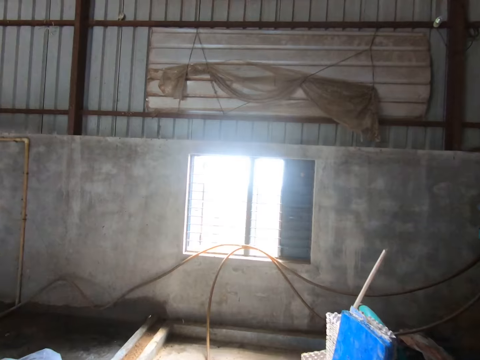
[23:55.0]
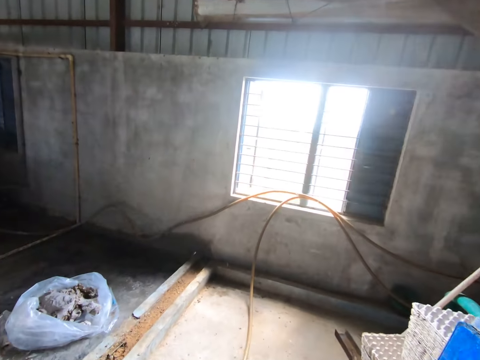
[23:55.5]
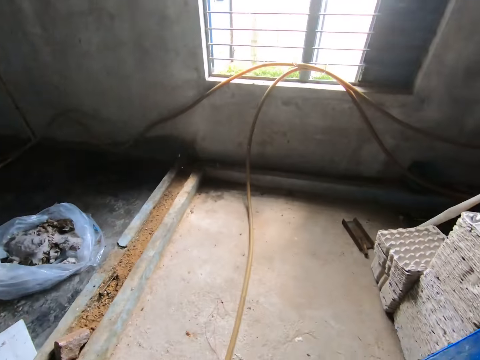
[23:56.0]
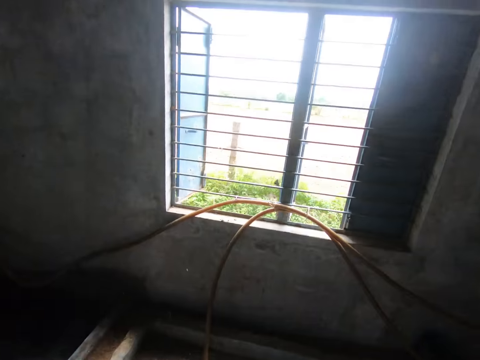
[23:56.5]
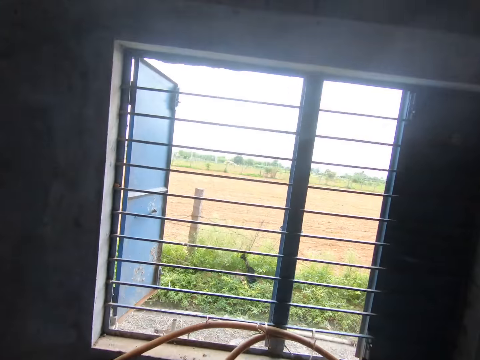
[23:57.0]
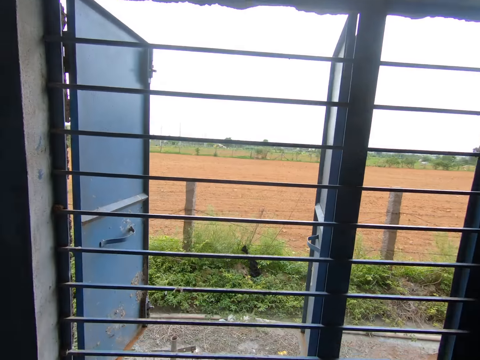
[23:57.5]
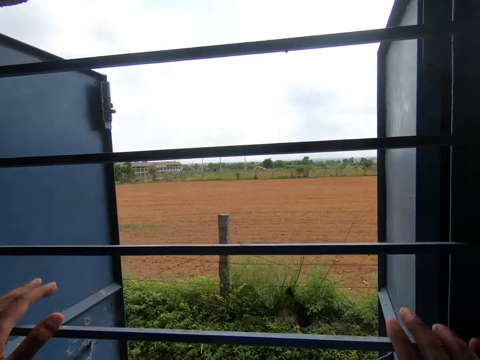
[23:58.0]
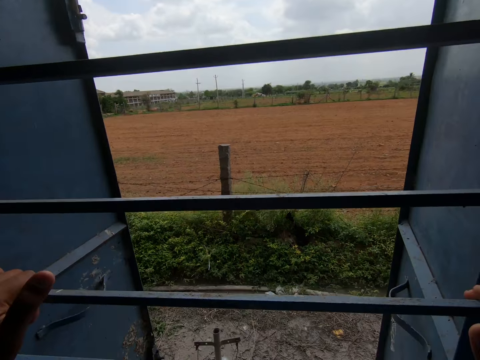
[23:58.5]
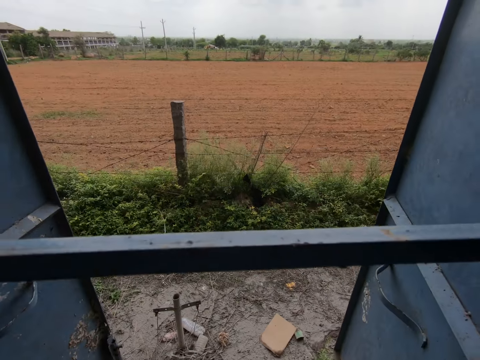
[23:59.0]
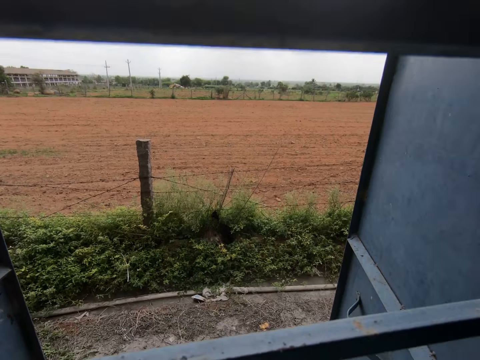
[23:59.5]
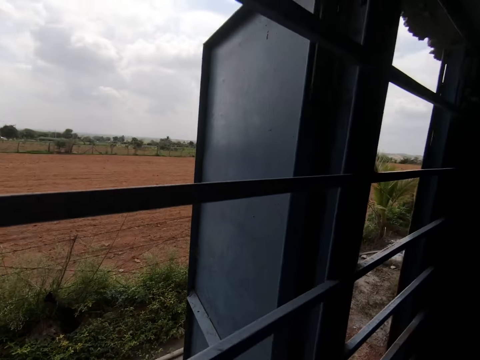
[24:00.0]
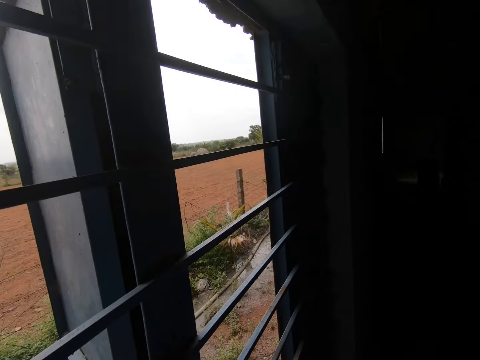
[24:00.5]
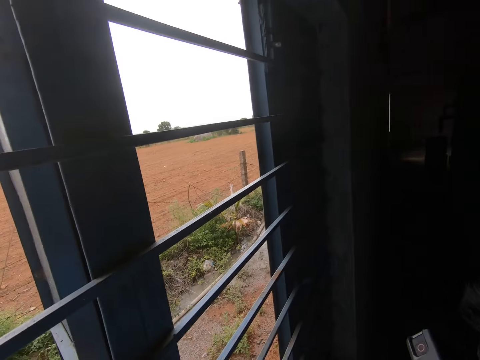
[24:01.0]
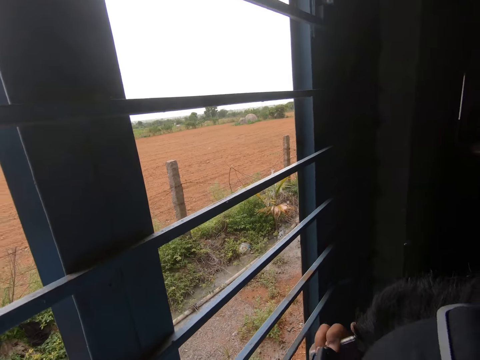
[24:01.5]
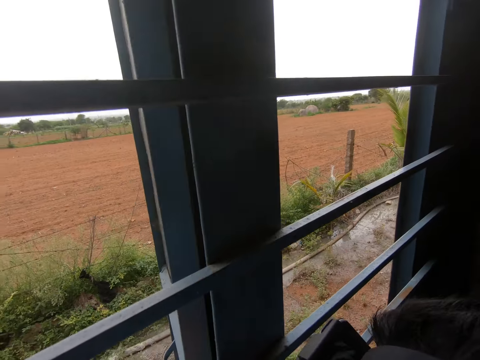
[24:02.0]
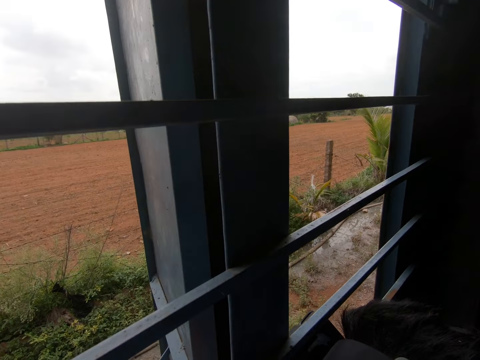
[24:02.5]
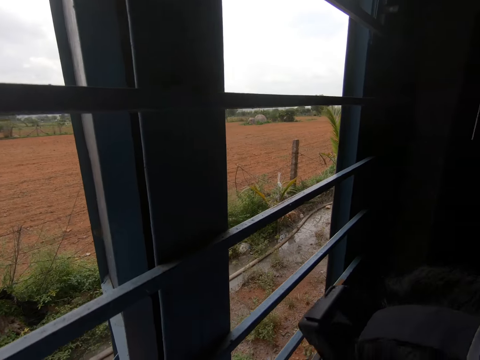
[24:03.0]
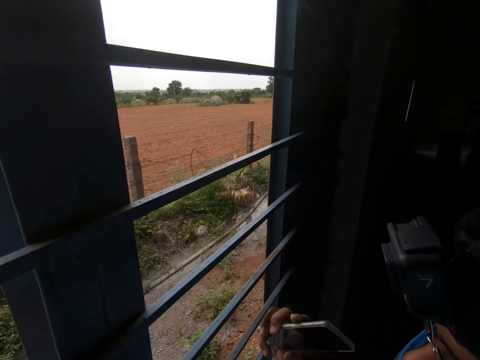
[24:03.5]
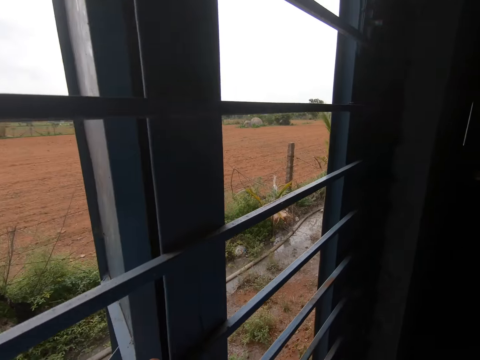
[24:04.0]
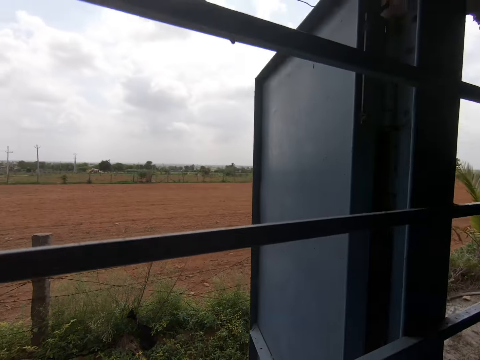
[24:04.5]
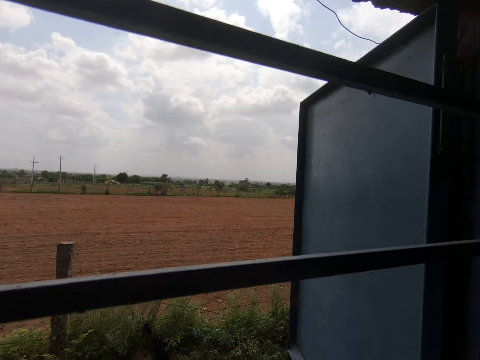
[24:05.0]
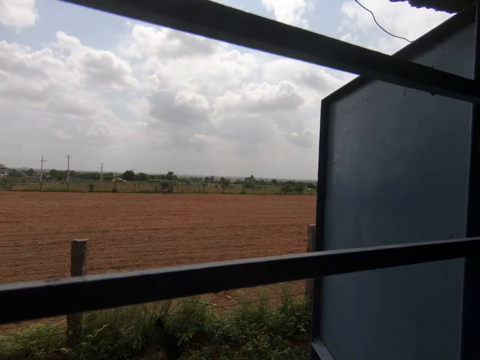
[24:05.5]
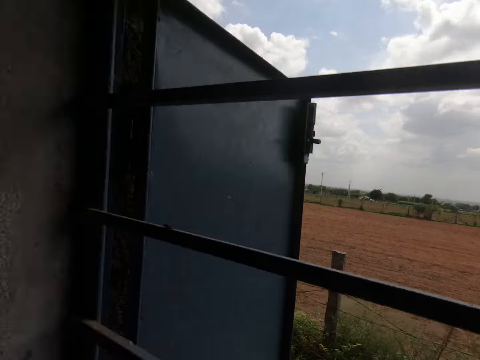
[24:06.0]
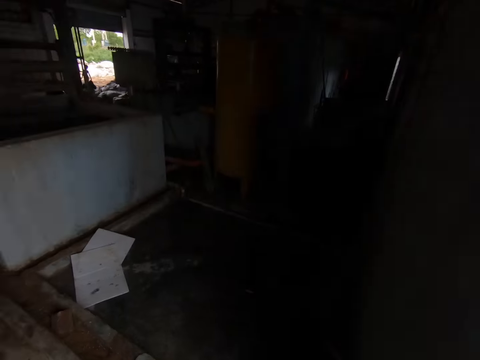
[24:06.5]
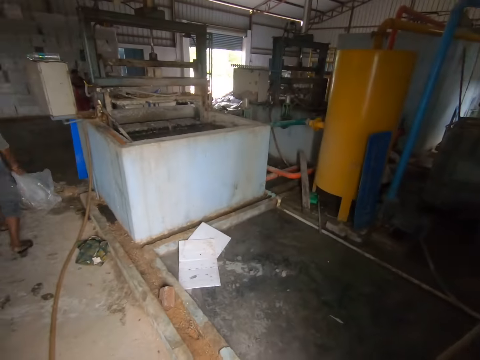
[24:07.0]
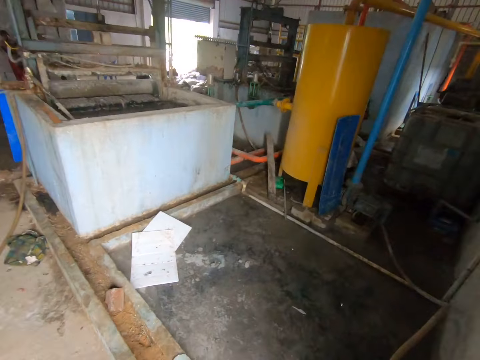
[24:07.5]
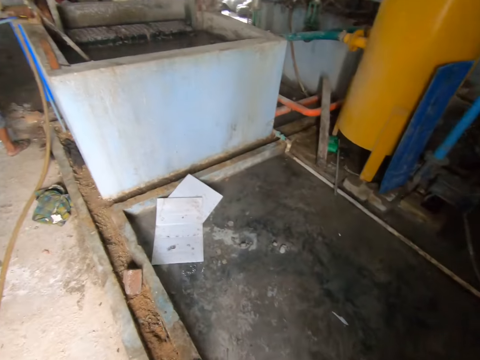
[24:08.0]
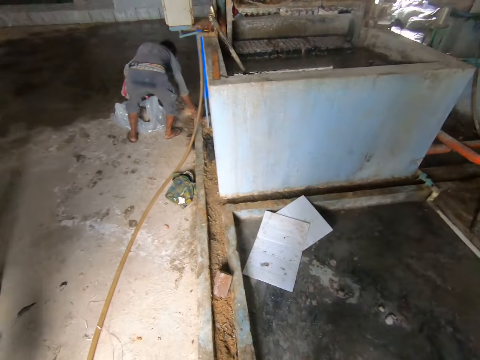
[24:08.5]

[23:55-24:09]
The camera wearer walks in the room. They touch the window grill, look out the window, walk around and turn around.

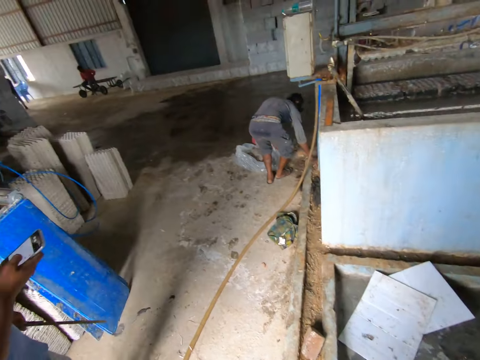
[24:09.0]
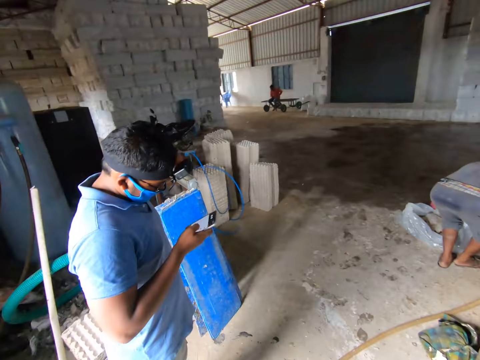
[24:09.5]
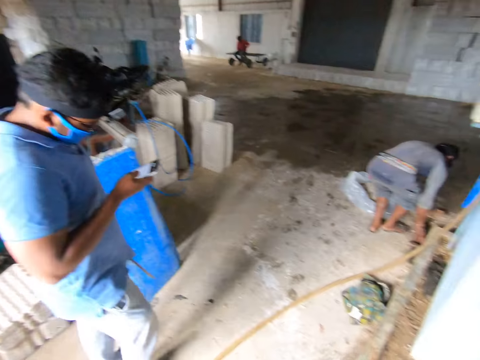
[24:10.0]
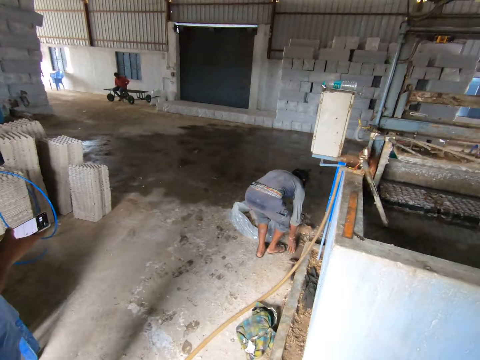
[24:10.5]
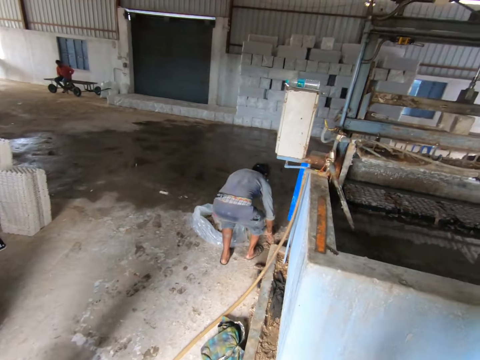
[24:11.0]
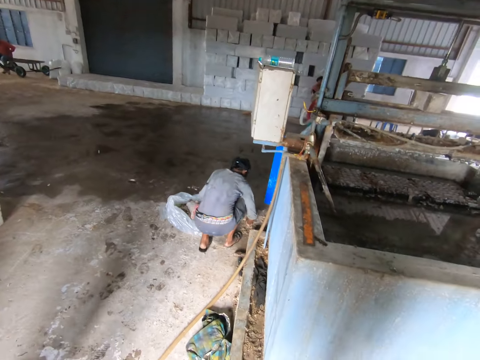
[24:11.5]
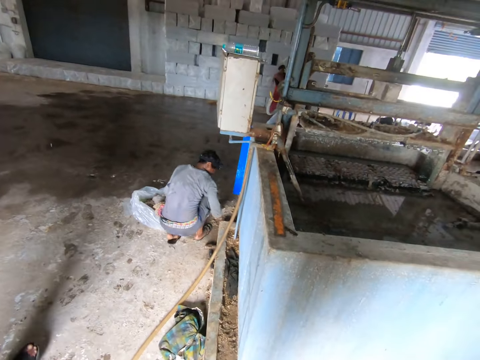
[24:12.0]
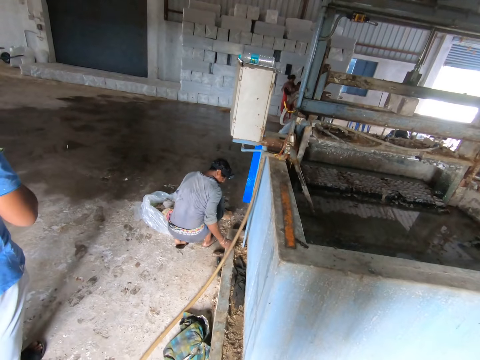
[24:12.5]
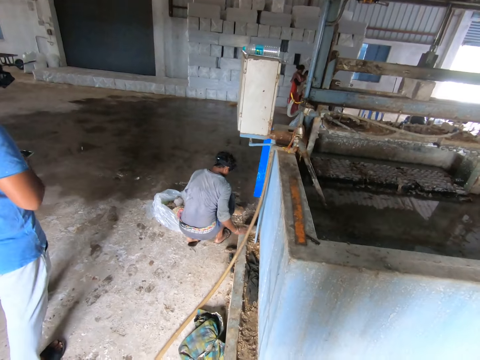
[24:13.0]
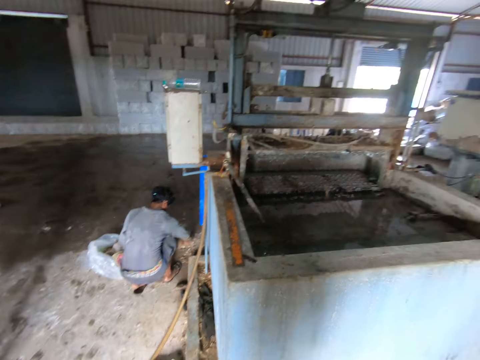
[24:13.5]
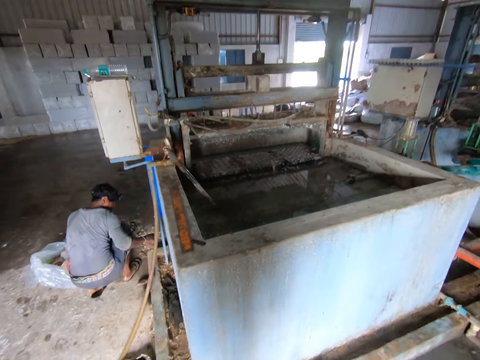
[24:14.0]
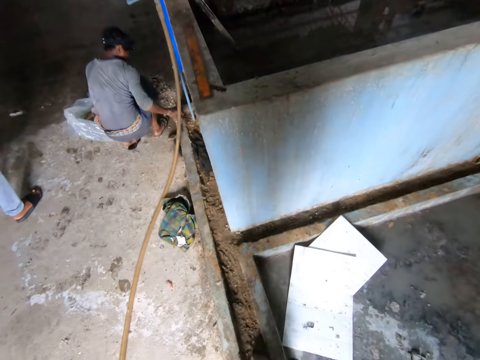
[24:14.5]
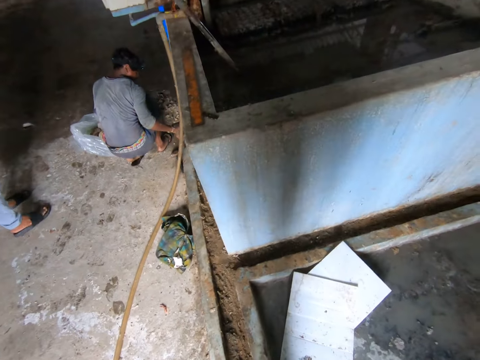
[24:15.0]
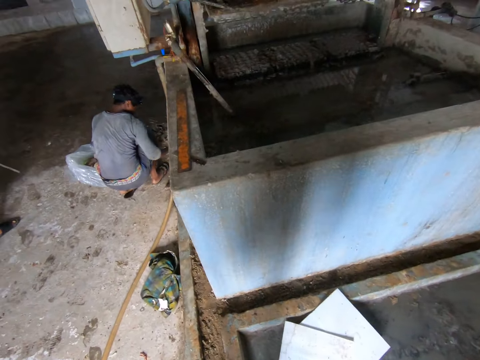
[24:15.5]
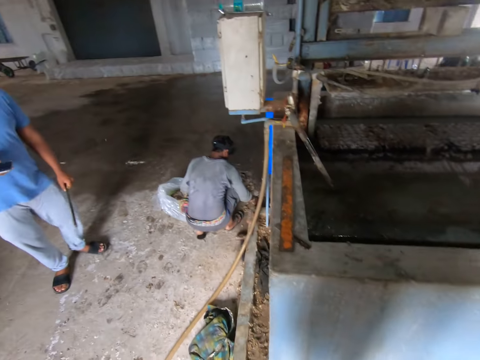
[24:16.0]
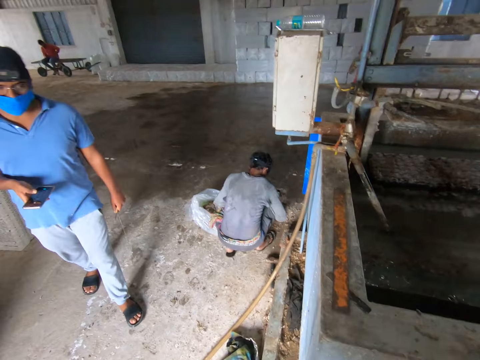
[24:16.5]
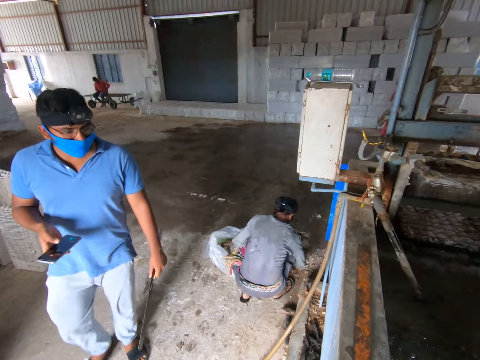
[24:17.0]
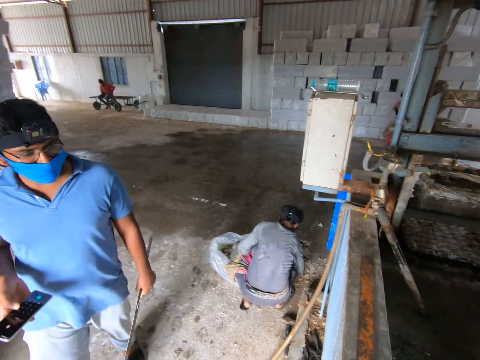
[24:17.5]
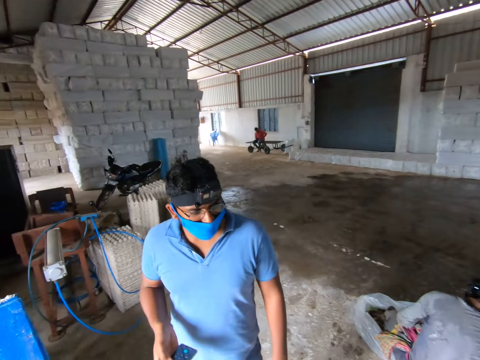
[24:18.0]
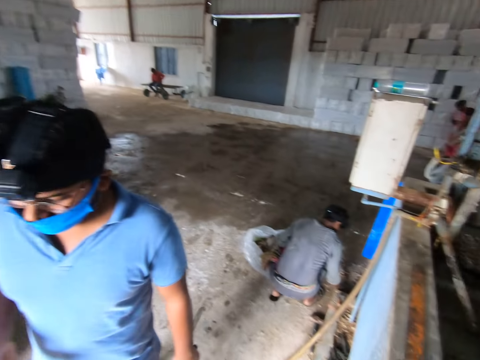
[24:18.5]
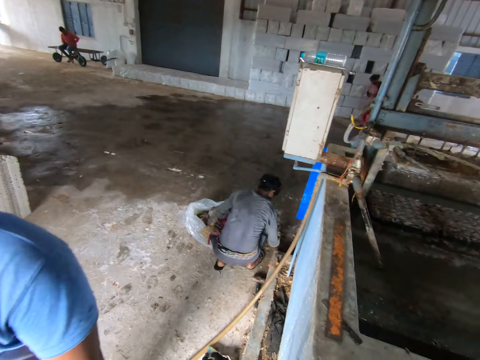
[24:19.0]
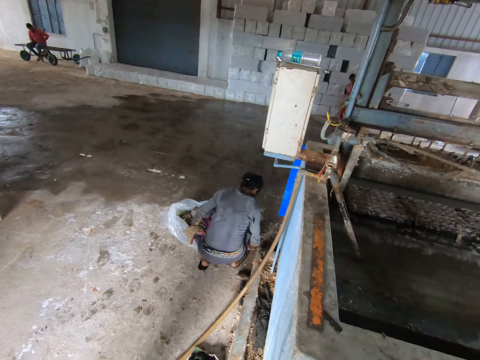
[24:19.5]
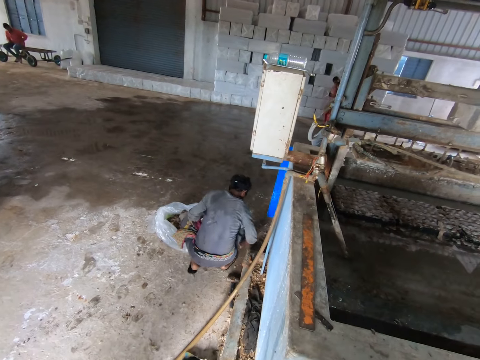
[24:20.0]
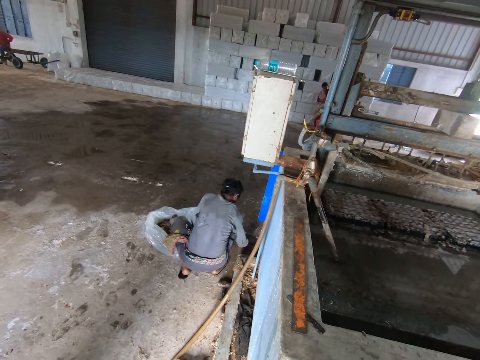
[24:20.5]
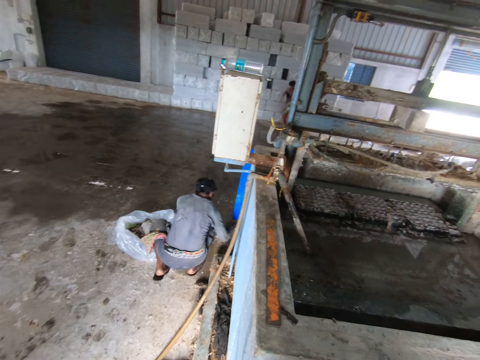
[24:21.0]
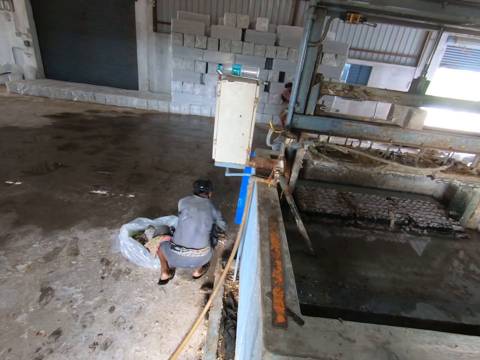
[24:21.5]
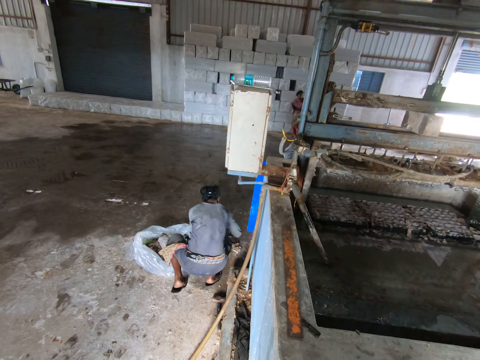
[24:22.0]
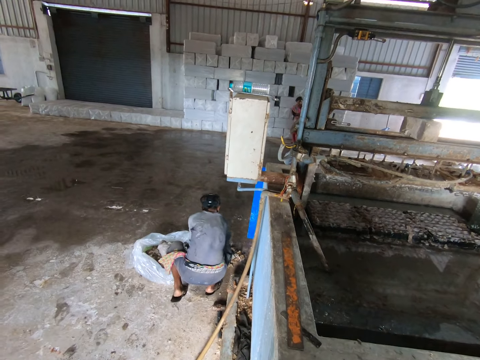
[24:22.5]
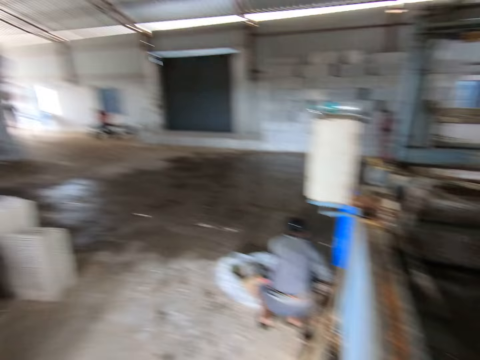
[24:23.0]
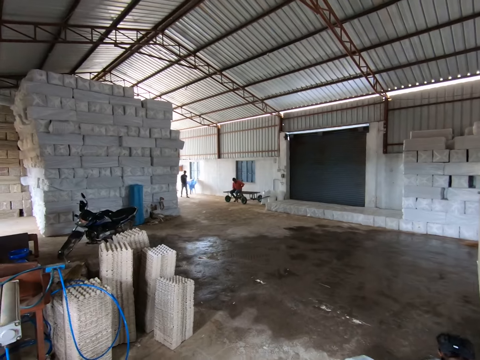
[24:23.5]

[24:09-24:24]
A man operates the phone. Another man bends. The first man walks away and walks a few steps. The other man moves hands.
